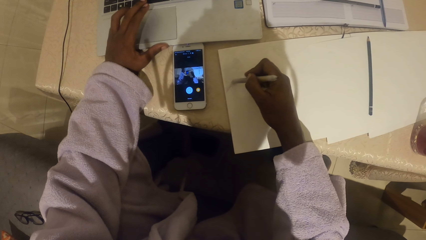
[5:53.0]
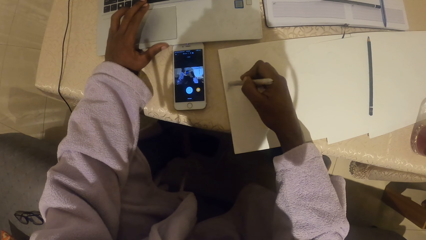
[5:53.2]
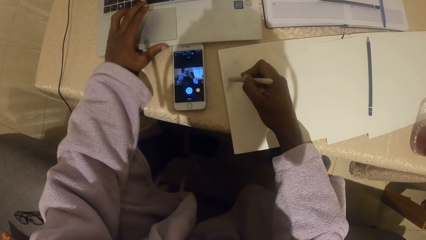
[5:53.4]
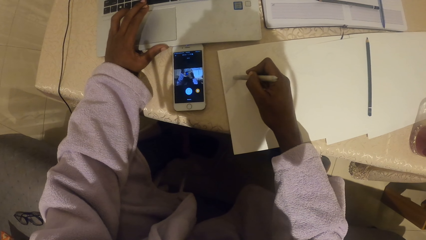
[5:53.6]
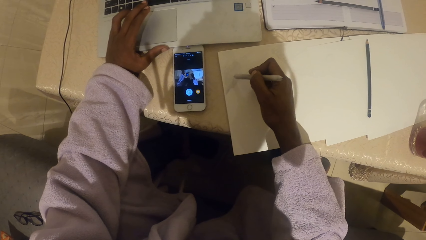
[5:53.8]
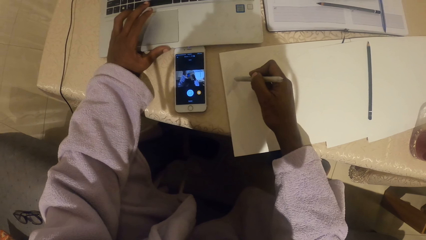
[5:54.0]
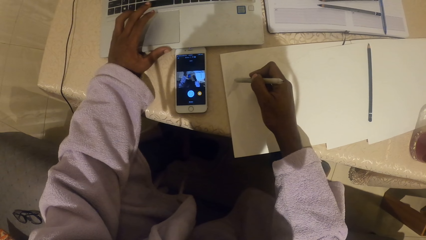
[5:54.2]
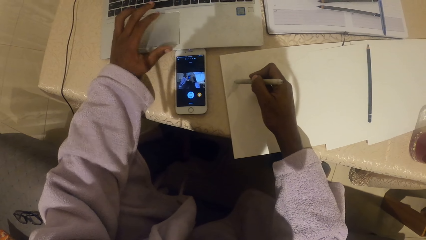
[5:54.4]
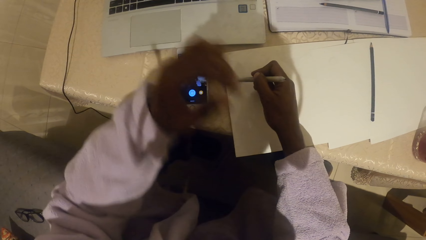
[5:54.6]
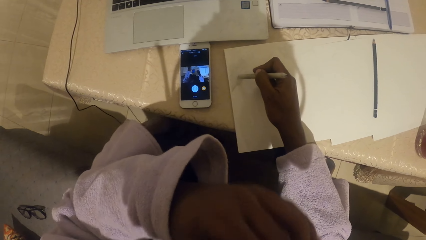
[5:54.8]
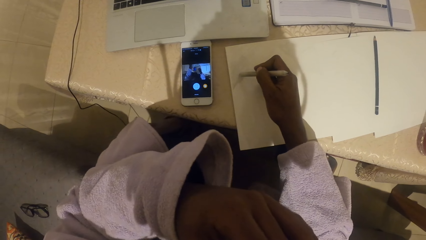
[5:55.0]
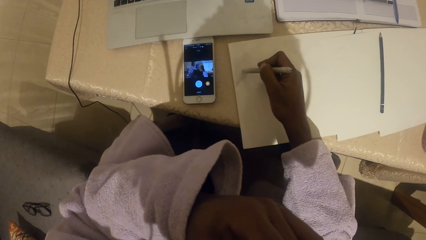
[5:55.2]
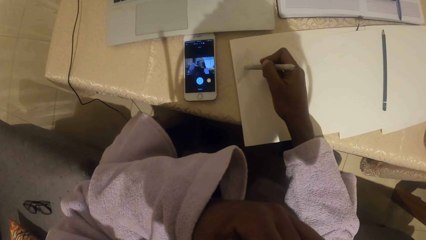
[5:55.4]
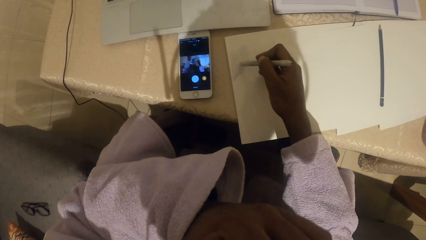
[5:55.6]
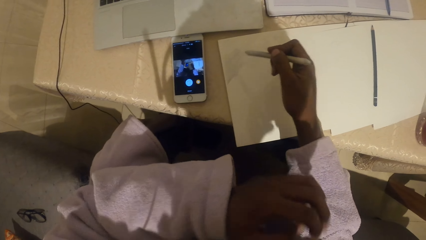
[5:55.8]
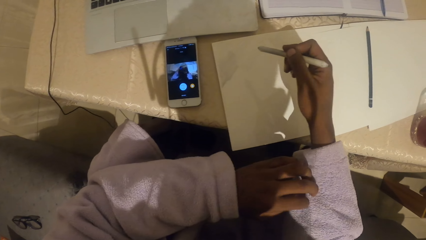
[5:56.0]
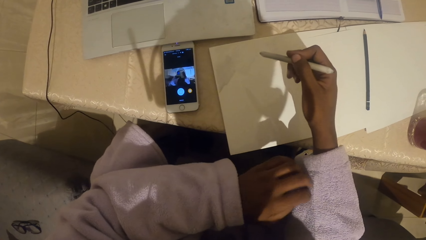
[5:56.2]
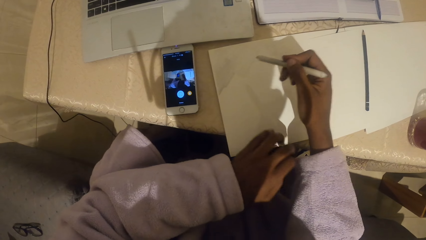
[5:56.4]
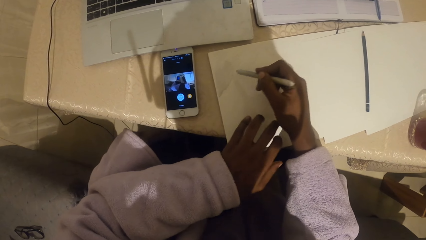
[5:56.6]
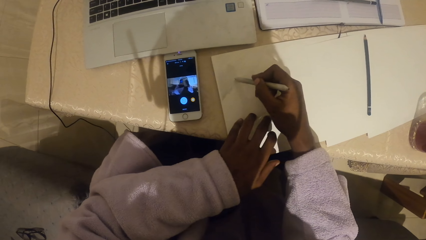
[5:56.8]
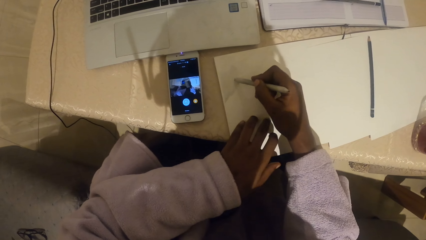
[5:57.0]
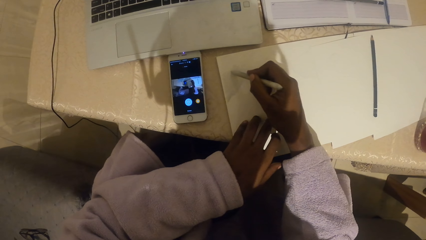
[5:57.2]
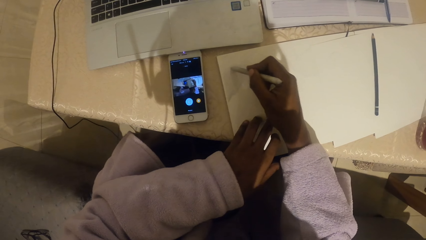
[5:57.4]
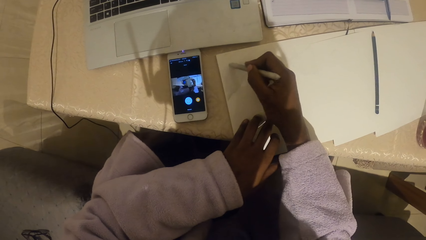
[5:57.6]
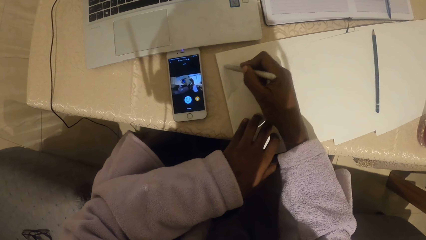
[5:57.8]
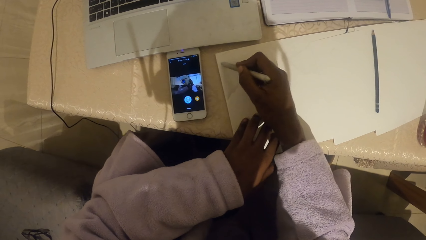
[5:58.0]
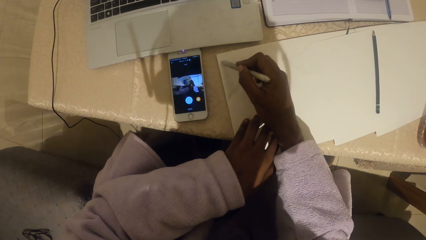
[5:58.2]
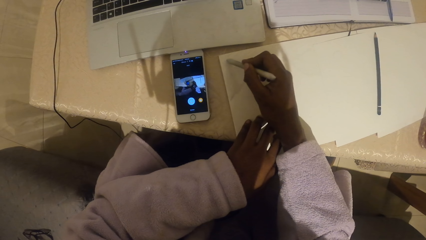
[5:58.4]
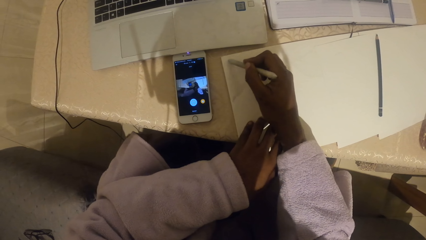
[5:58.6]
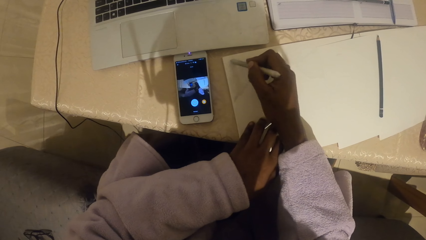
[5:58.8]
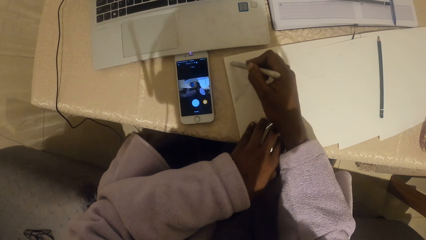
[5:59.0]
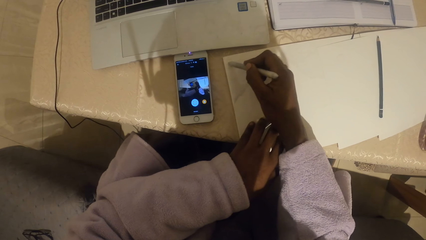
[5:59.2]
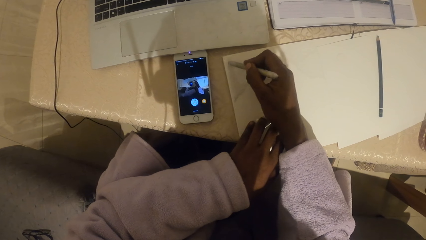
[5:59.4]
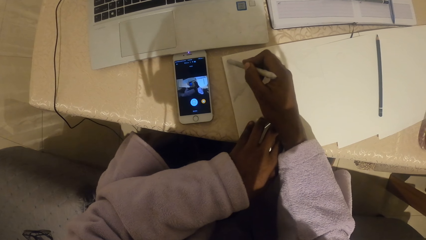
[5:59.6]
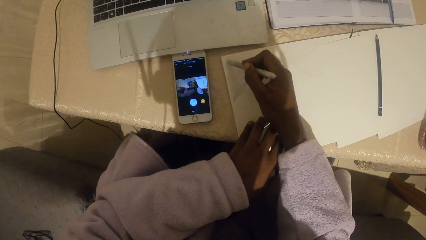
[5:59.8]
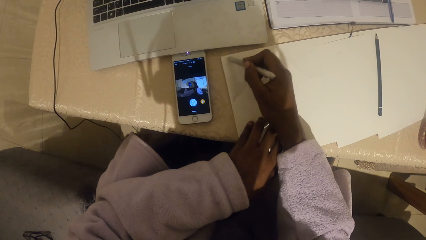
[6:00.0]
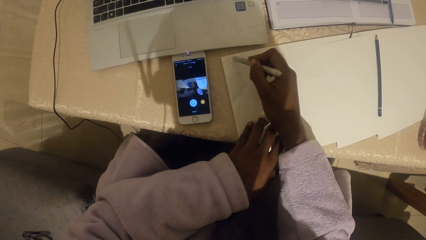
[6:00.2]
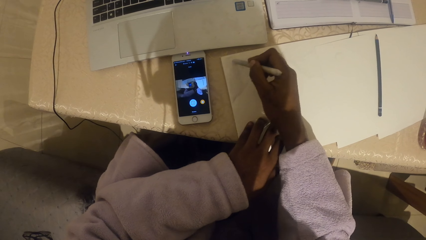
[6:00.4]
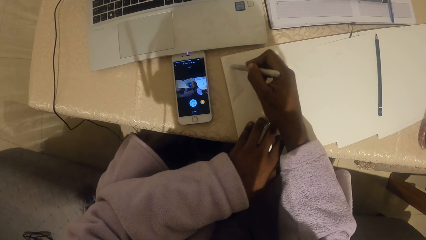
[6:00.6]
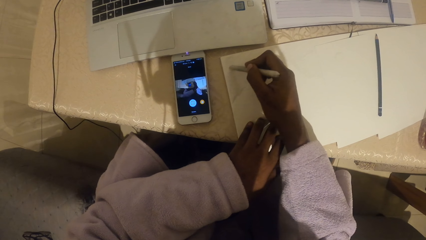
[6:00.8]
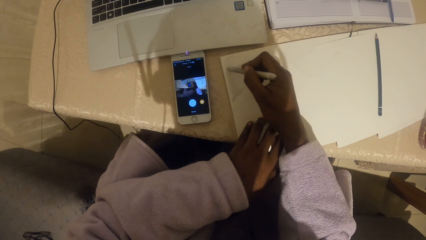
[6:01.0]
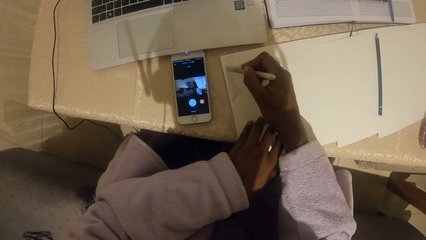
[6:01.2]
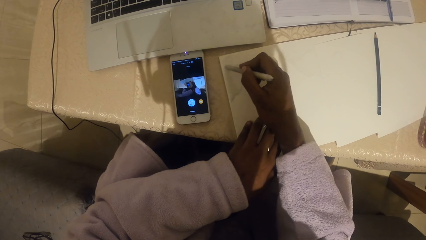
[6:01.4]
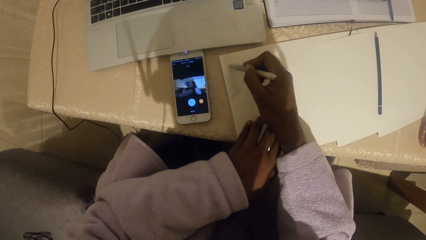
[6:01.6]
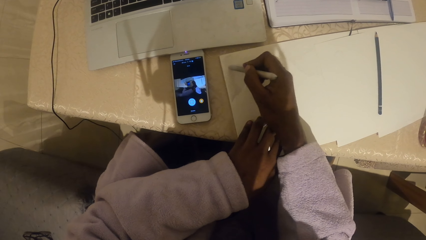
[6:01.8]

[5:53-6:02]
The camera wearer raises the left hand and holds the paper with the left hand.

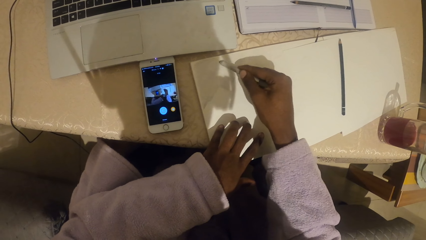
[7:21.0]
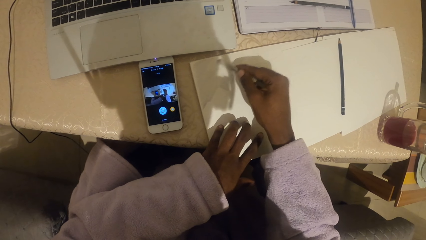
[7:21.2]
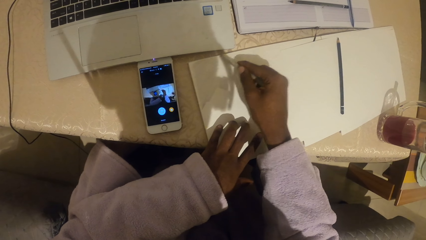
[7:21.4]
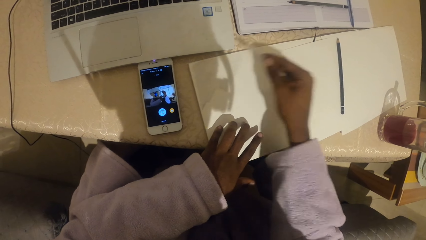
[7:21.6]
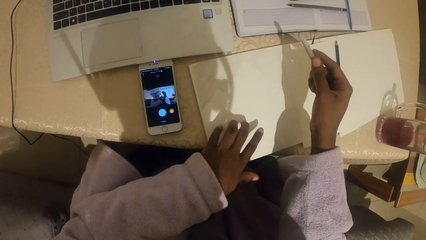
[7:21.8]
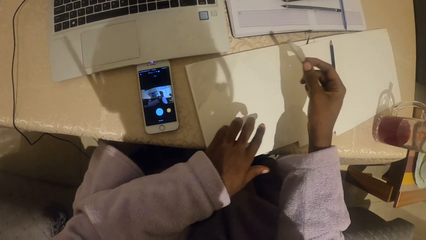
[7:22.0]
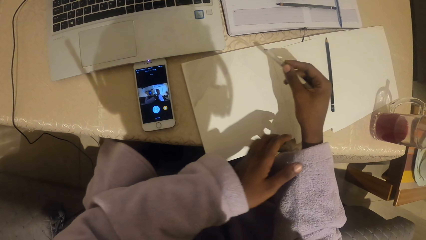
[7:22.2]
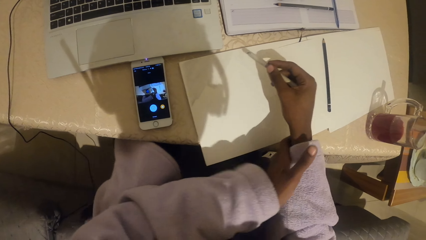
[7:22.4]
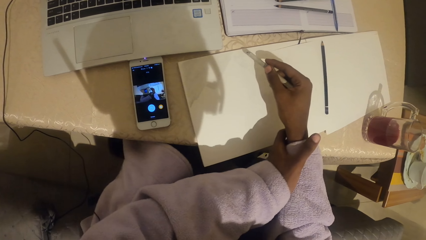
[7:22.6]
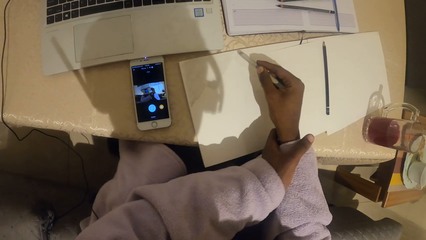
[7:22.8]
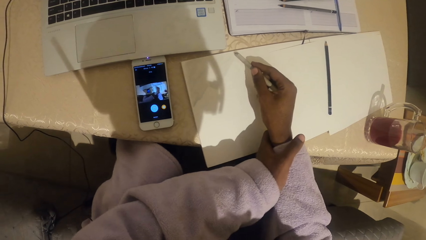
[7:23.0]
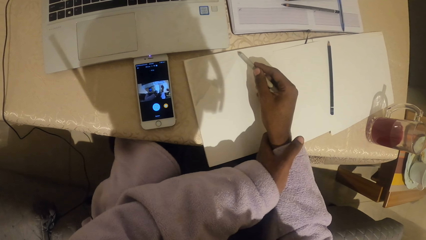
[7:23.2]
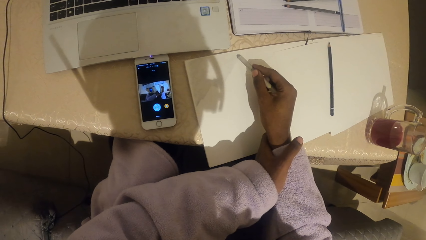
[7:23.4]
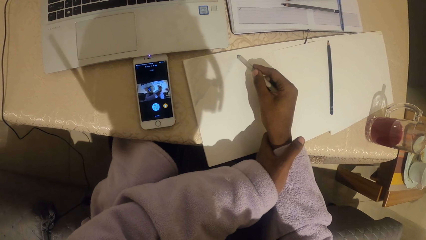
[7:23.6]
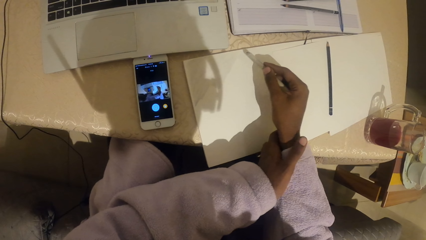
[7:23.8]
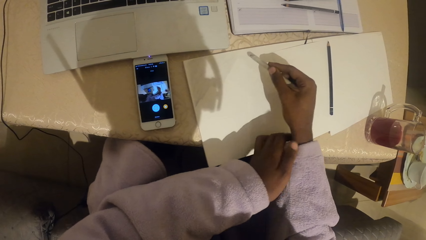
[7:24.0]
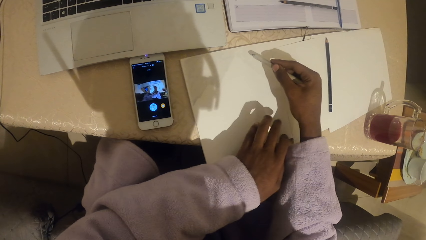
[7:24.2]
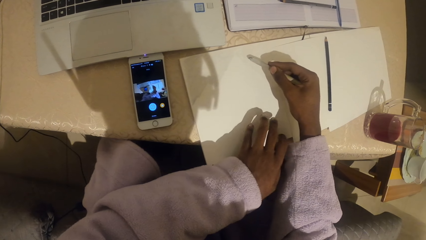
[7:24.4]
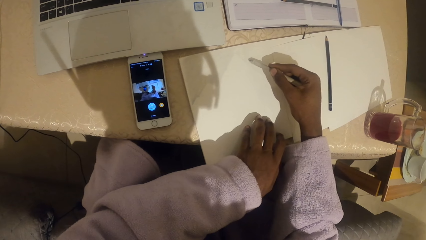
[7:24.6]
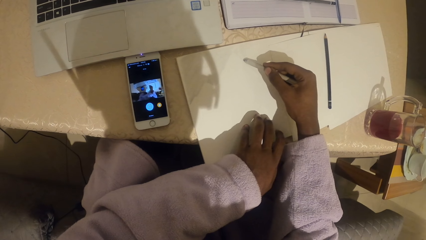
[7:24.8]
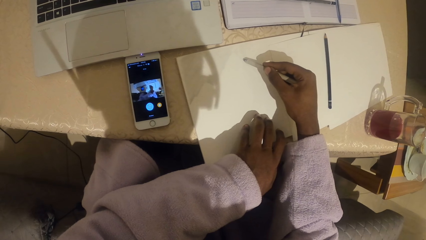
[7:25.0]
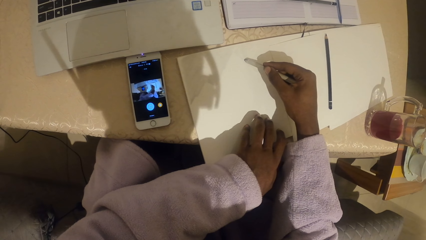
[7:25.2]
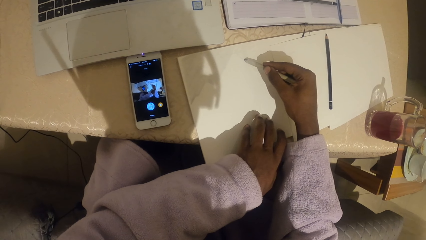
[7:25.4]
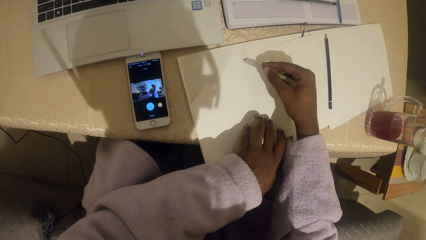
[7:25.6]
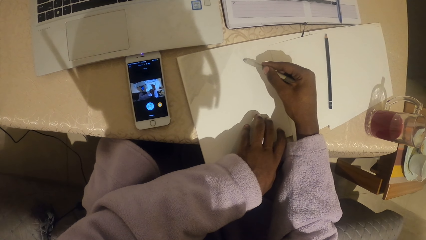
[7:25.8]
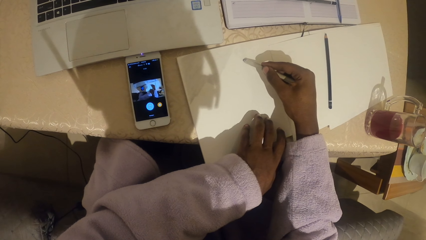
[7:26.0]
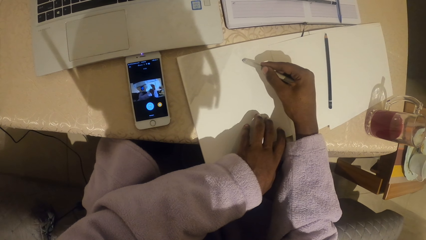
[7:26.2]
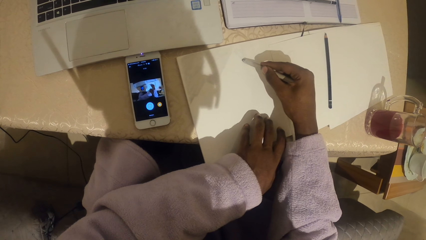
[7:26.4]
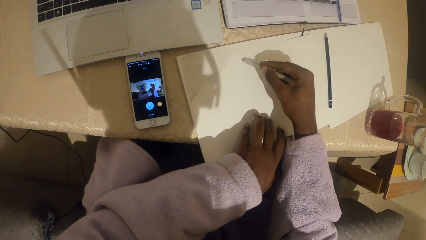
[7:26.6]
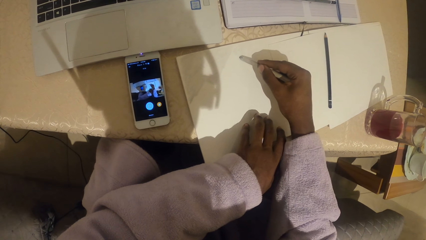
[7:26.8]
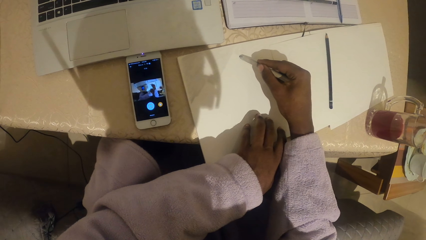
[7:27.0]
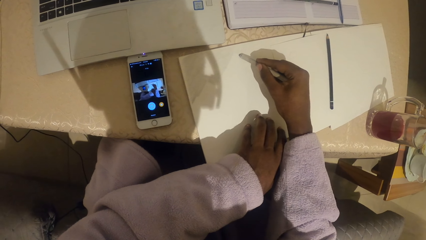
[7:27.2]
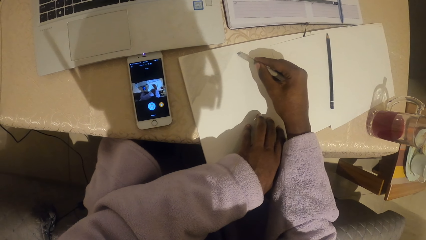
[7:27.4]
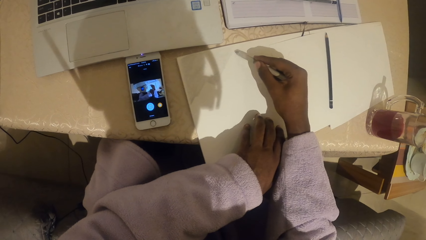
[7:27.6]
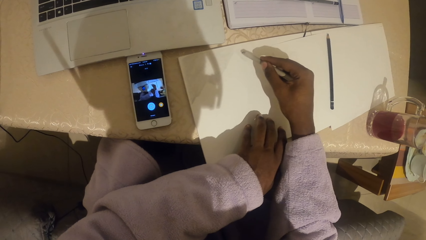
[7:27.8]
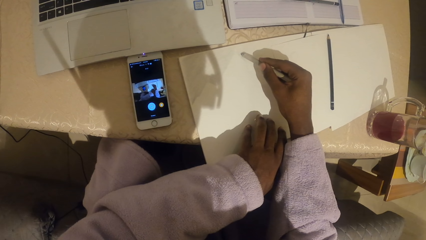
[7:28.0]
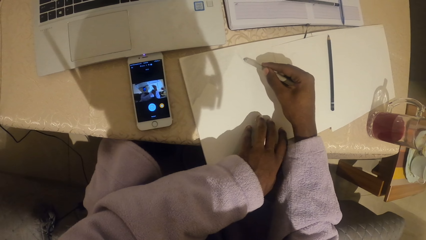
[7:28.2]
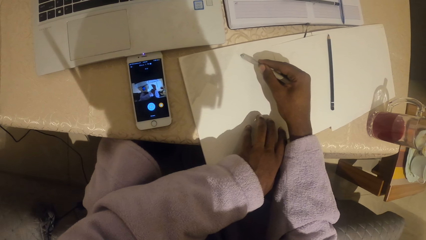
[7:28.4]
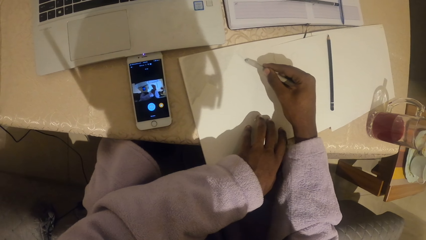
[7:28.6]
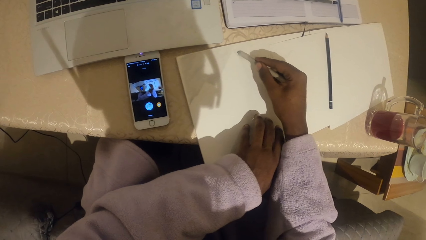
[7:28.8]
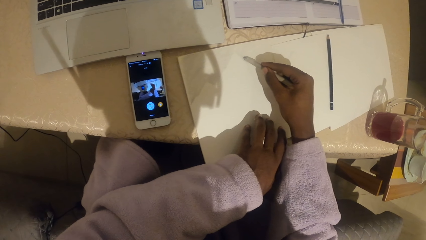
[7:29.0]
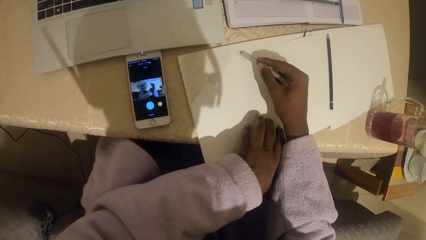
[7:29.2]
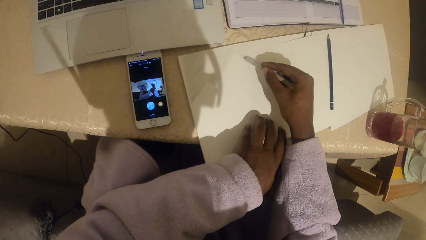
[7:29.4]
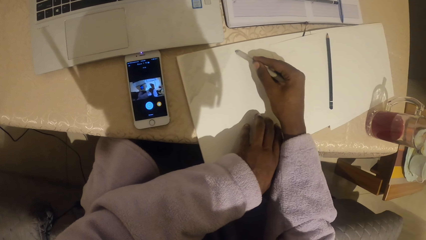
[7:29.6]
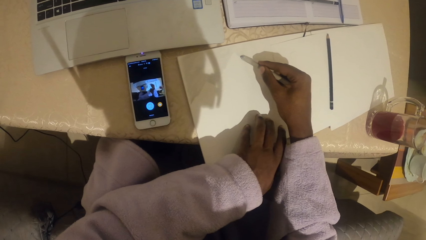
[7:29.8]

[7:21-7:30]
The camera wearer holds the right hand with the left hand. They hold the paper with the left hand.
